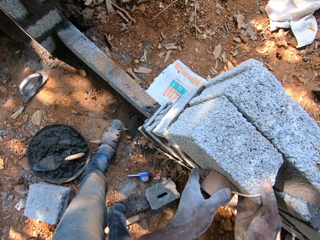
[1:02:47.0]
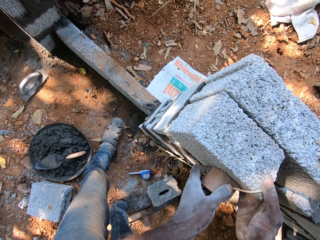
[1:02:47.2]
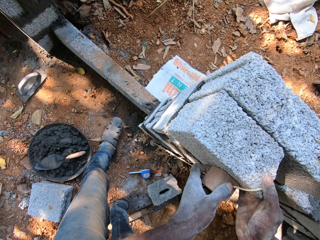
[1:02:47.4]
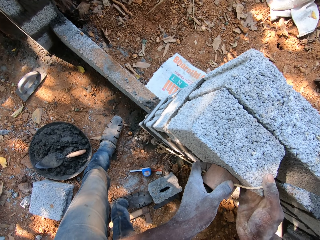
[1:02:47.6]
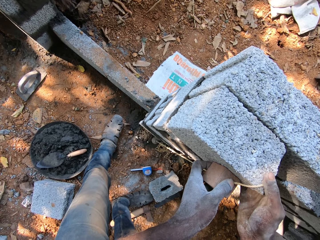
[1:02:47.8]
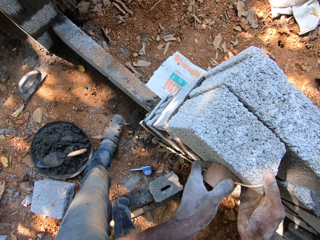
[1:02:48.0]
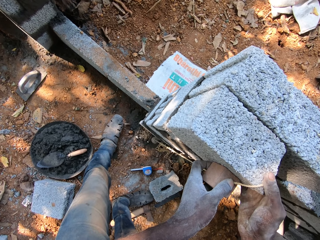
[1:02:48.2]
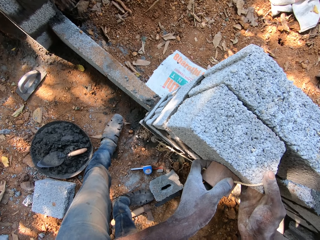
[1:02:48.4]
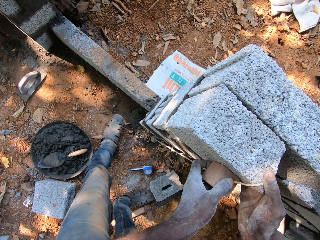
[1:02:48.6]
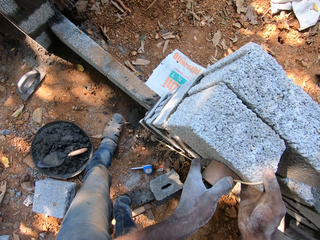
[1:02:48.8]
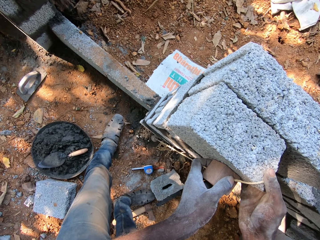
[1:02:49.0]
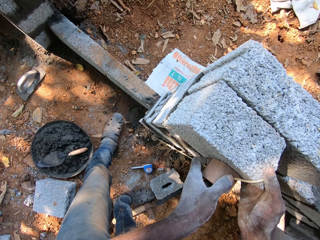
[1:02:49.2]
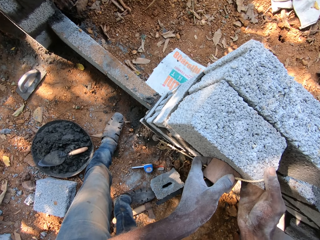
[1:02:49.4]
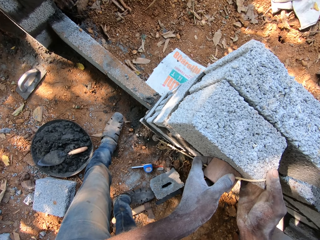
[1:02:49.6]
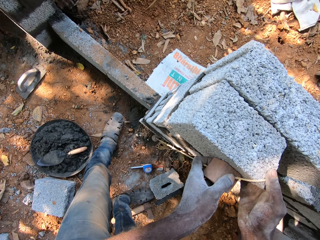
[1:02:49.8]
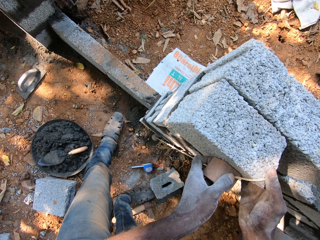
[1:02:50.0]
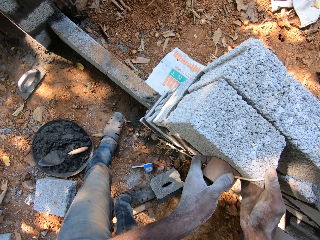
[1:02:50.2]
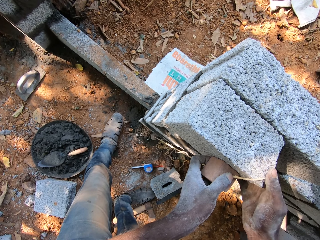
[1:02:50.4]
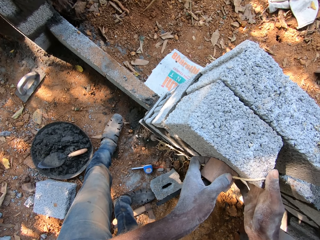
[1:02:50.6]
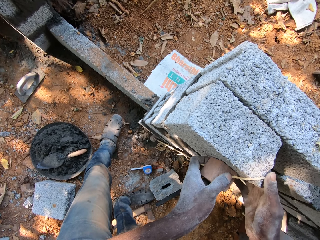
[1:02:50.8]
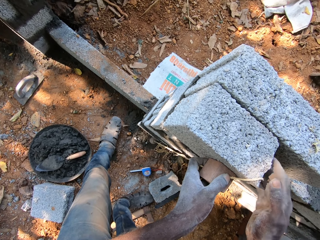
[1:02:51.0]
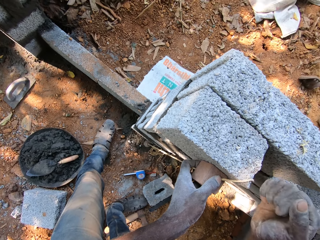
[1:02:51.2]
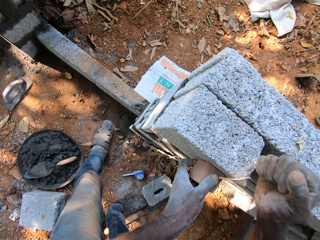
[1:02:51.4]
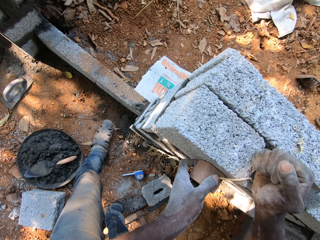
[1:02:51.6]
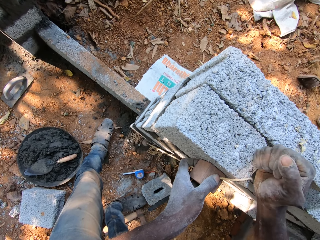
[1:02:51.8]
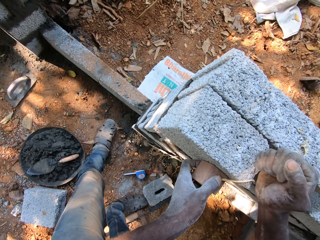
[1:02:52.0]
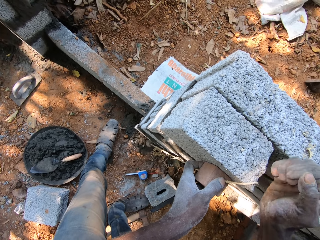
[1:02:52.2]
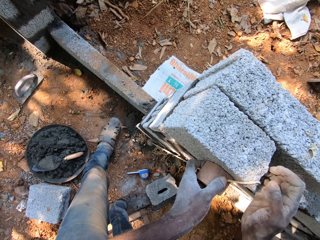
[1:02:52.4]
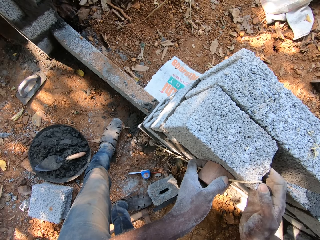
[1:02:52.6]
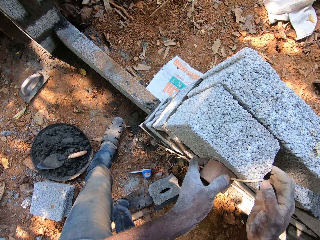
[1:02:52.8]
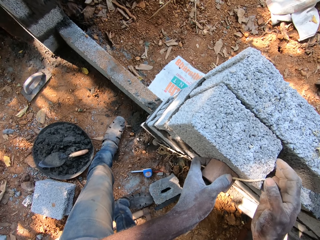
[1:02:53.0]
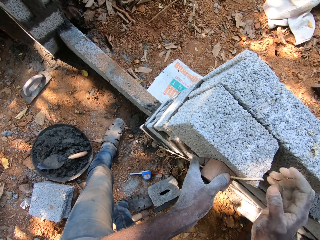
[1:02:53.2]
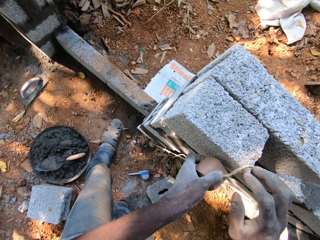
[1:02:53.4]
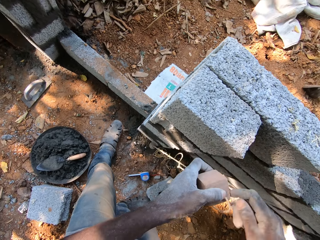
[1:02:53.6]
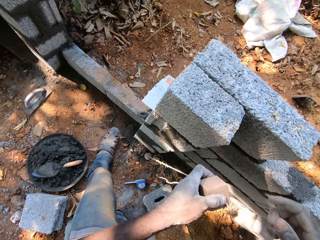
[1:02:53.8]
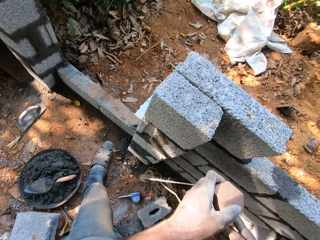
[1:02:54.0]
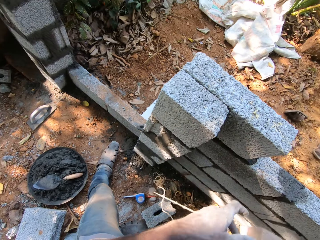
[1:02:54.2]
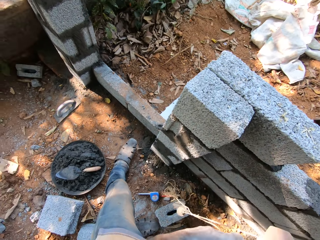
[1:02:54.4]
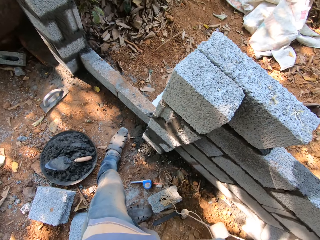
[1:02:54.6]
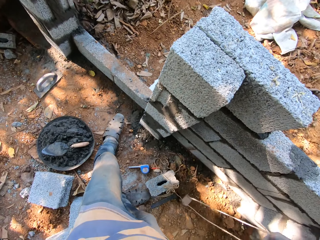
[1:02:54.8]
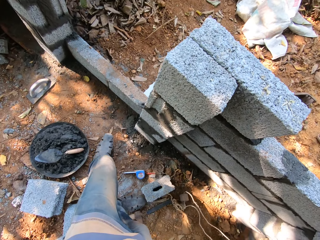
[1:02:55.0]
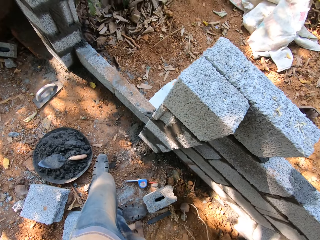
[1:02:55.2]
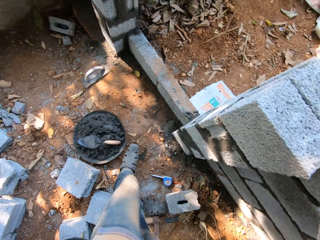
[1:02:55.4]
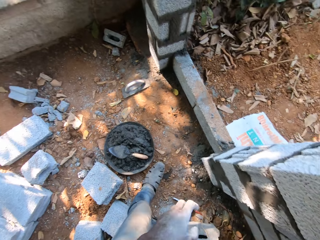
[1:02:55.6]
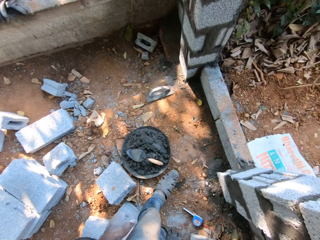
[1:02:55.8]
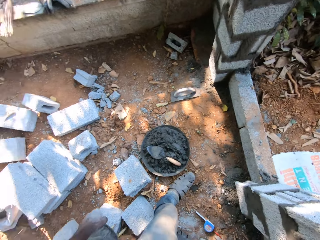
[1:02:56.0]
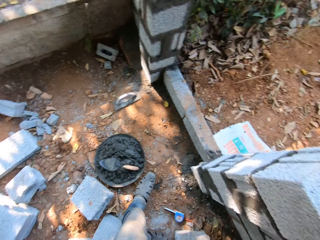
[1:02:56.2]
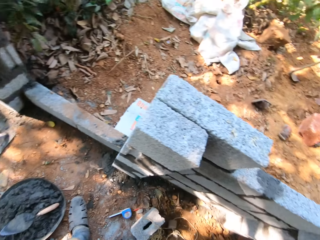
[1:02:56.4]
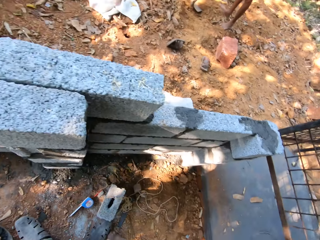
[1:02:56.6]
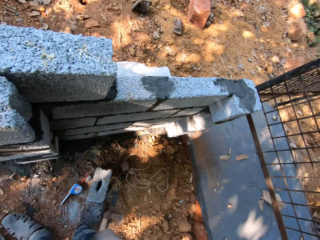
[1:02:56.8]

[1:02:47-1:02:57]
The camera wearer drops the rope on the ground with his right hand.

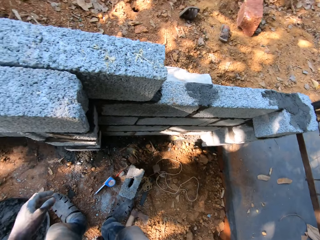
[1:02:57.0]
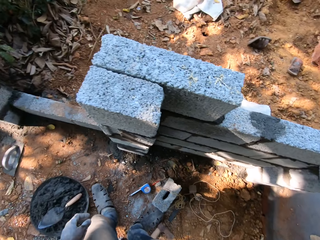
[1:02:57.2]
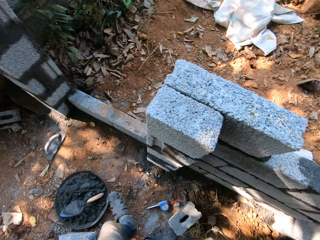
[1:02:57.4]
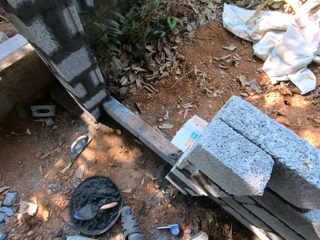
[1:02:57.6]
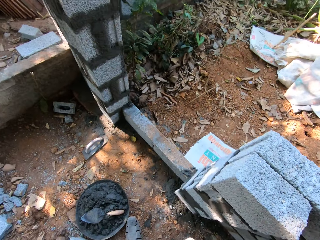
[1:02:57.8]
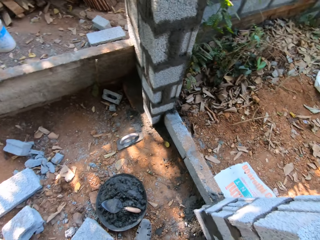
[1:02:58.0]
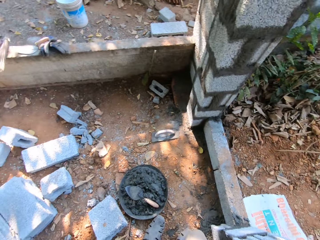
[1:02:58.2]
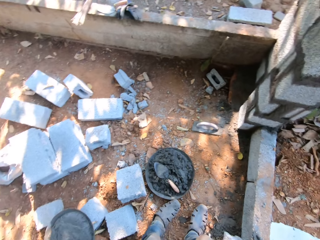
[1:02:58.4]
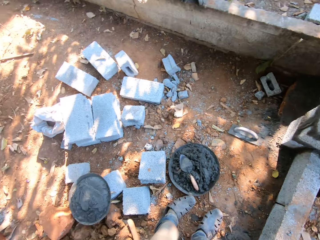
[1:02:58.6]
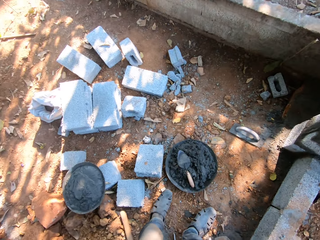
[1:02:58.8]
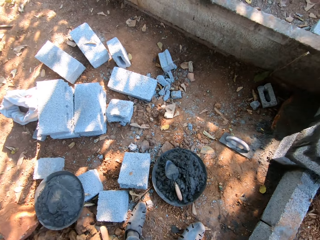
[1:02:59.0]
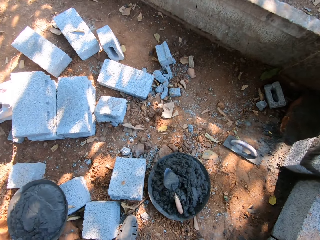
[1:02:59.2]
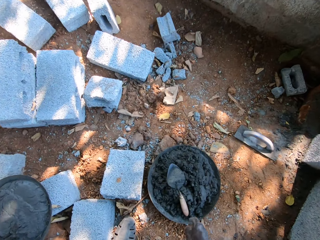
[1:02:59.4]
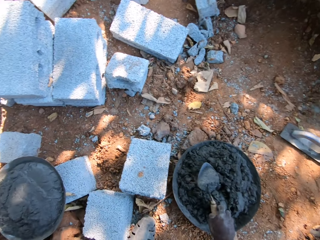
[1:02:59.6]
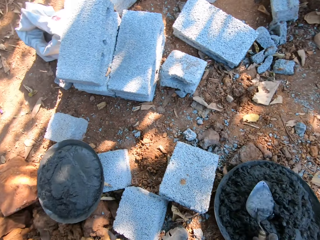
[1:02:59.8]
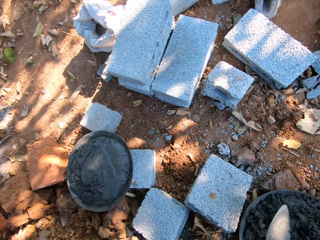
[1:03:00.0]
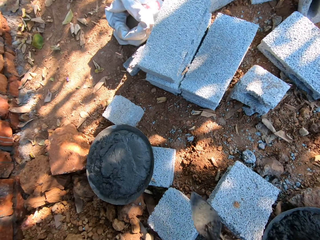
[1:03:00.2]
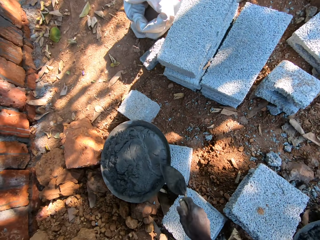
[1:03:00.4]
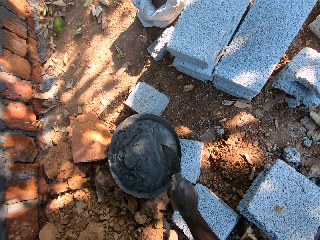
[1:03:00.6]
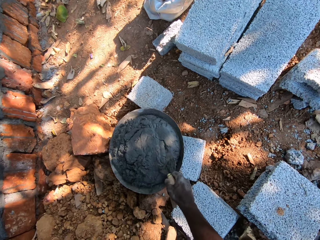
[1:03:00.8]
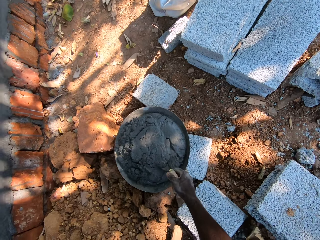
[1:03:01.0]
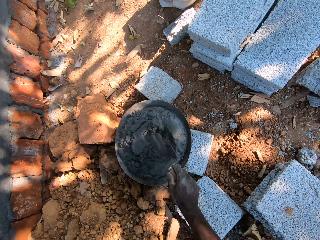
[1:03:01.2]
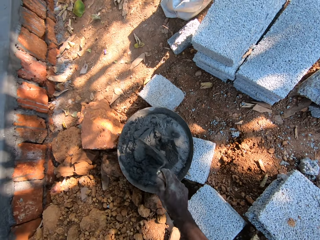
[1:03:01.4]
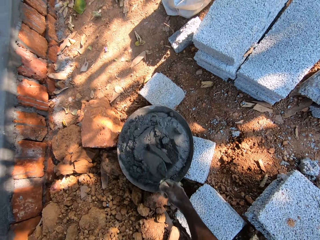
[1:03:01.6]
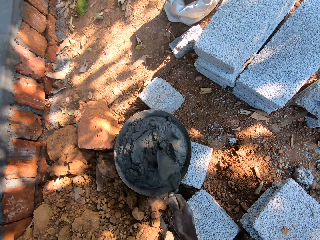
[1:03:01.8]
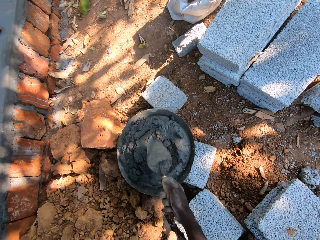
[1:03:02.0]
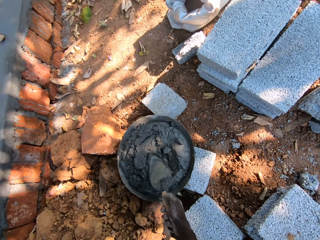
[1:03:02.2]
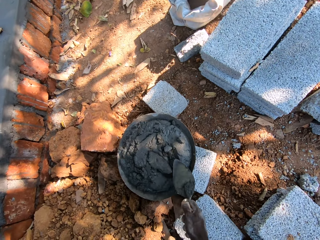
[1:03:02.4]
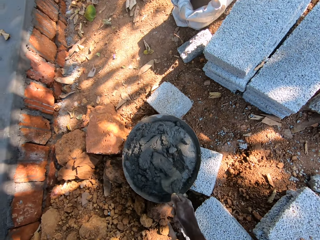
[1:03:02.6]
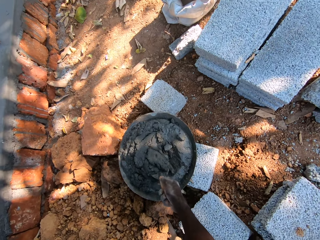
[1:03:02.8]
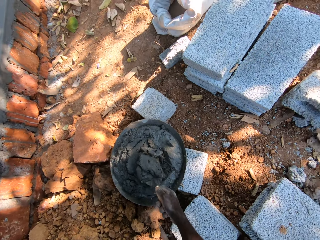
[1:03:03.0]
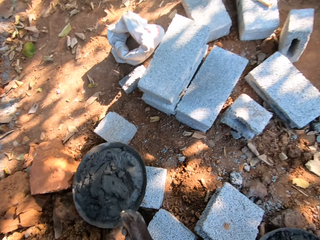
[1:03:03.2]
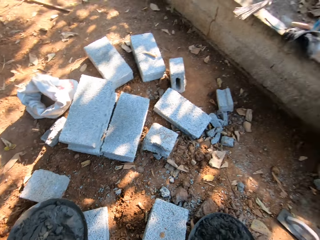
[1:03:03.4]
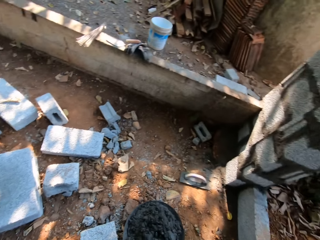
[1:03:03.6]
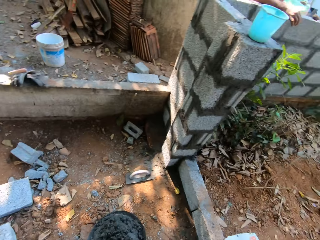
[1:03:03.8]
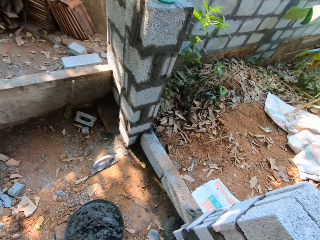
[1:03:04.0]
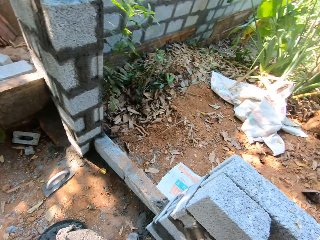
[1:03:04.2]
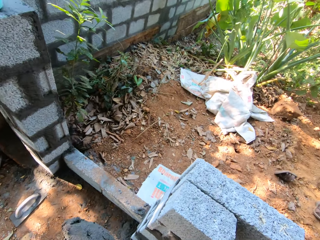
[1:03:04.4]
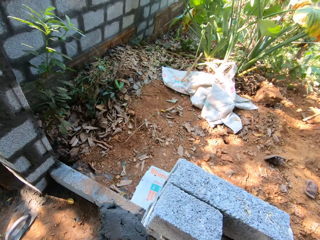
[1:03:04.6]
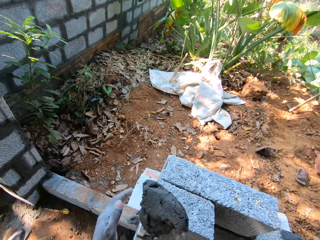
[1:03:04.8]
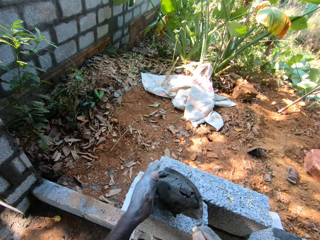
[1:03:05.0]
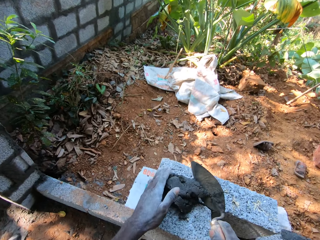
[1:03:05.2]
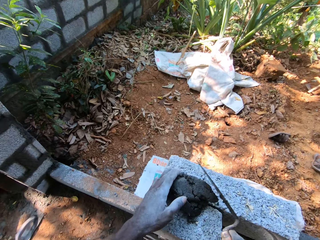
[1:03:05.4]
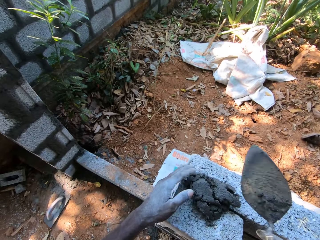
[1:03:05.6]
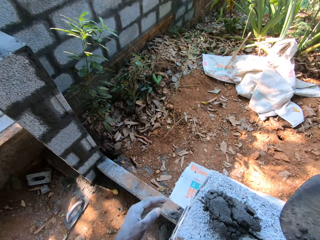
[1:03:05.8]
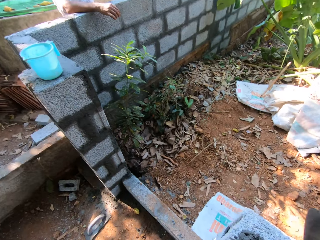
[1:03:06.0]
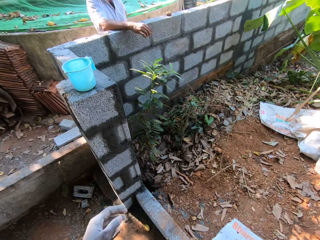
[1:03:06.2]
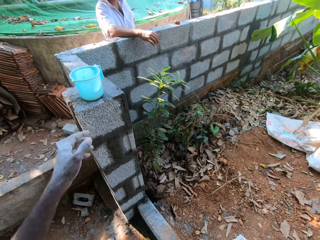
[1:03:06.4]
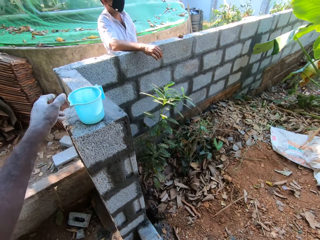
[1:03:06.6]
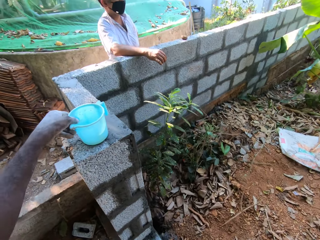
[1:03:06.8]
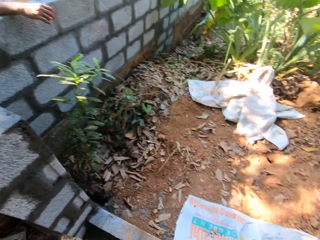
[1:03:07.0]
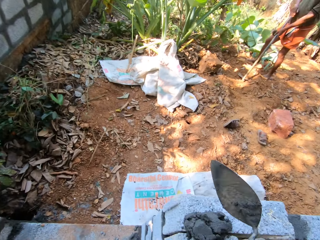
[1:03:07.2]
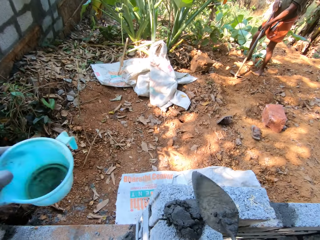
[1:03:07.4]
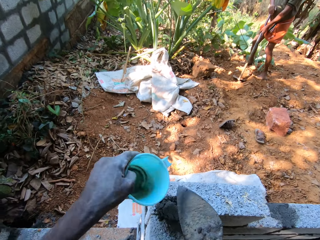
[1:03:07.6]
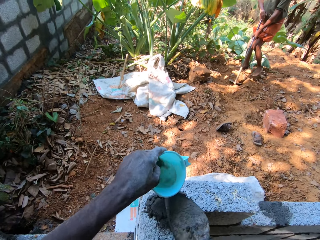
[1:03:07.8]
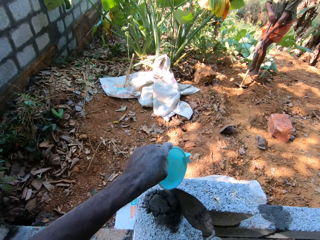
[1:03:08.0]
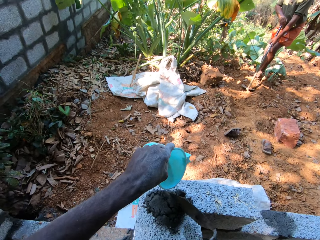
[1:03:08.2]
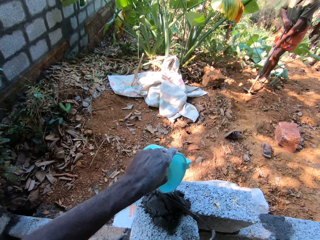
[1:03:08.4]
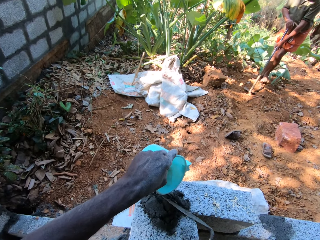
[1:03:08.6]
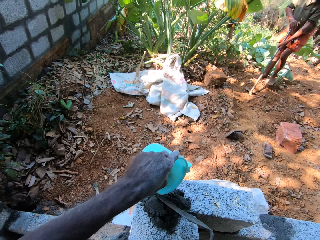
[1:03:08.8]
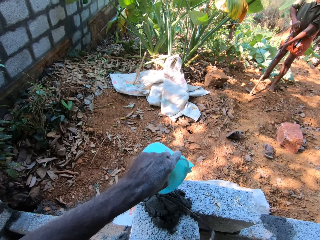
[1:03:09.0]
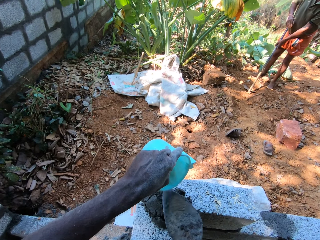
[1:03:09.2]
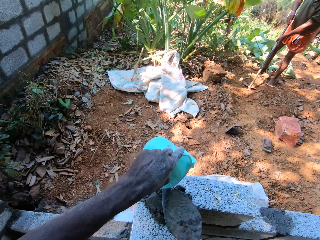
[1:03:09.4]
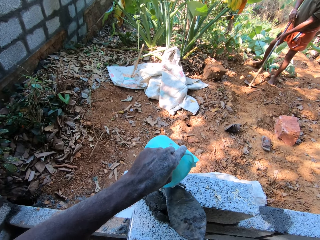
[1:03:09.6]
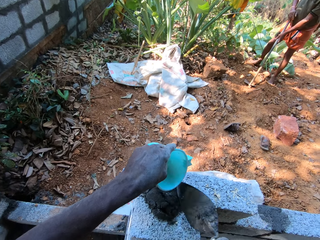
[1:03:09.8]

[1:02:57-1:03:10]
The camera wearer looks around. He picks up the hand trowel in the head pan with his right hand. He touches the mortar in the head pan with the hand trowel in his right hand. He packs the mortar from the head pan with the hand trowel in his right hand. He pours the mortar on the block wall with the hand trowel in his right hand. He picks up a cup on the block wall with his left hand. The man holds the hoe on the ground with both hands. The camera wearer pours water from the cup on the mortar on the block wall with his left hand. He touches the mortar with the hand trowel in his right hand. He pours water from the cup on the hand trowel in his right hand.
